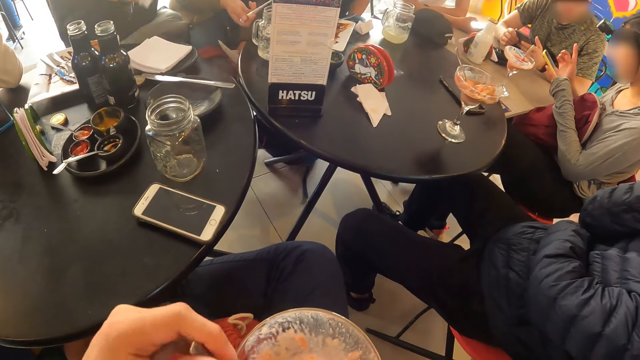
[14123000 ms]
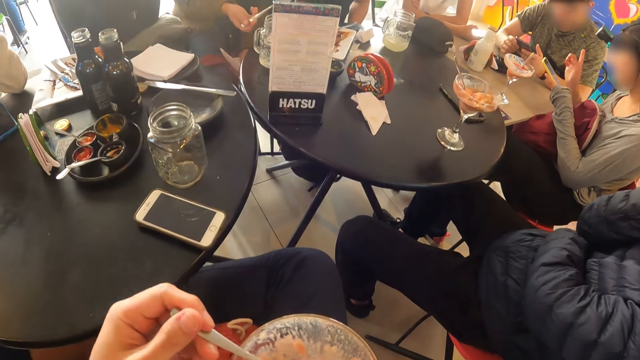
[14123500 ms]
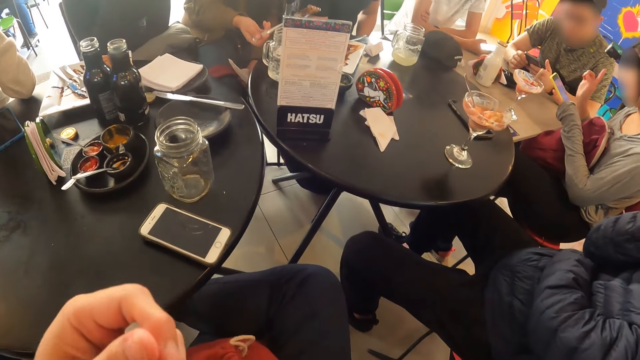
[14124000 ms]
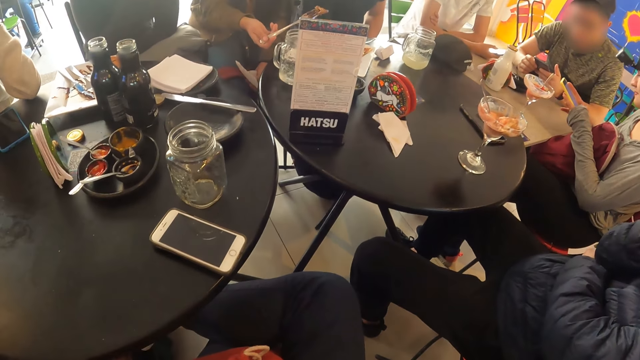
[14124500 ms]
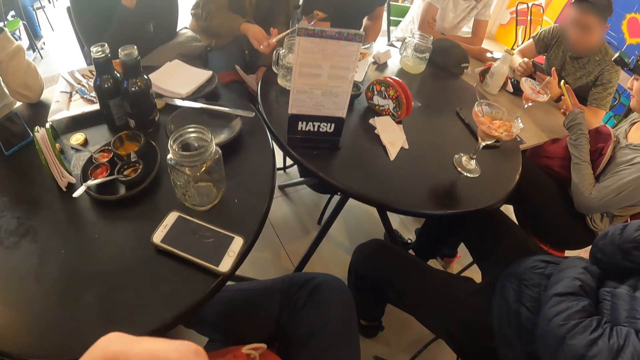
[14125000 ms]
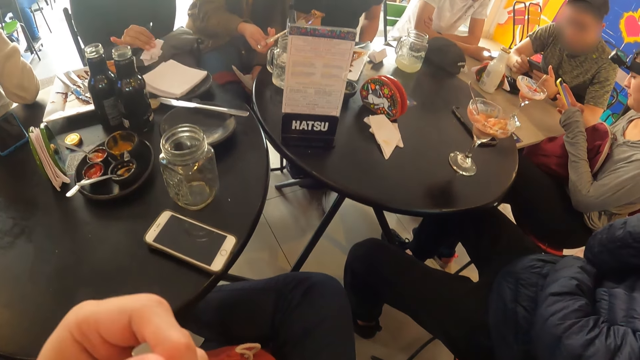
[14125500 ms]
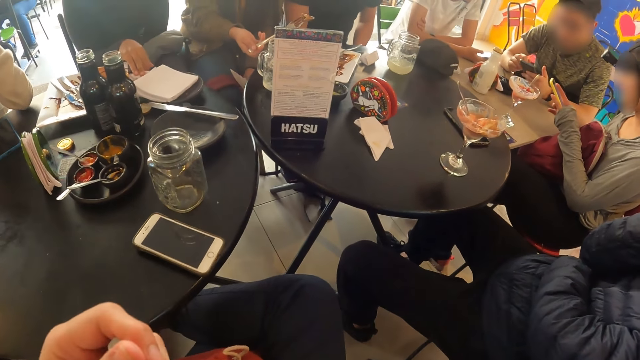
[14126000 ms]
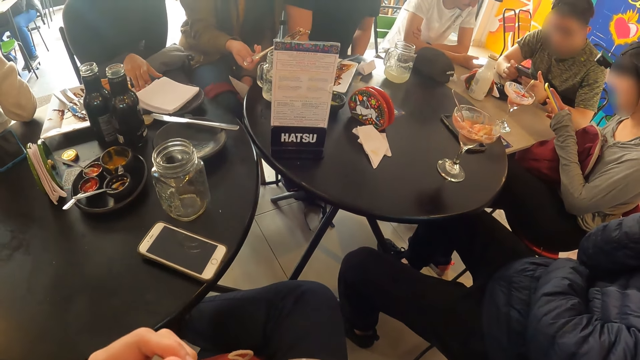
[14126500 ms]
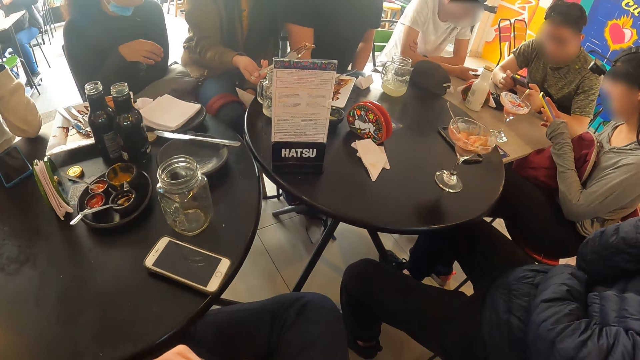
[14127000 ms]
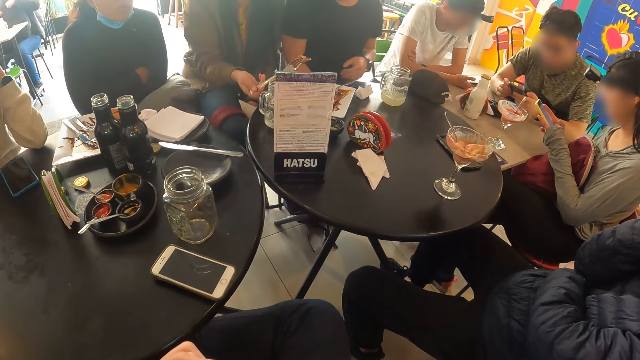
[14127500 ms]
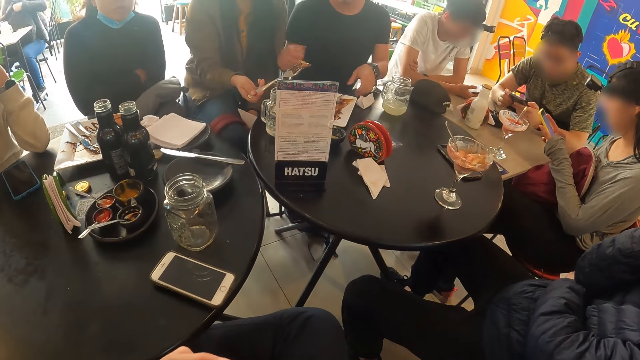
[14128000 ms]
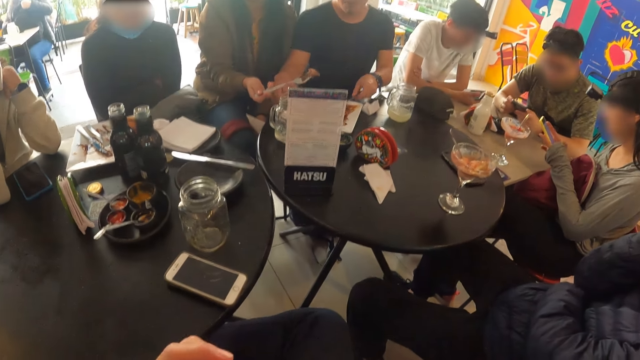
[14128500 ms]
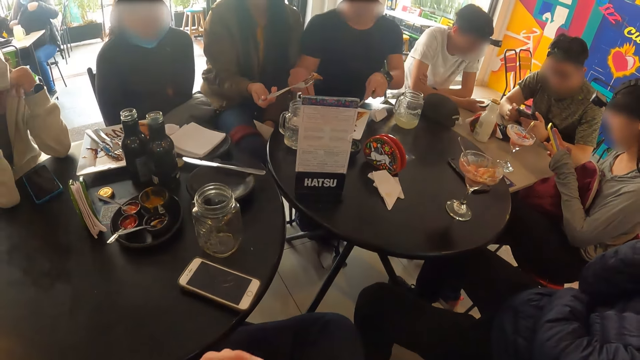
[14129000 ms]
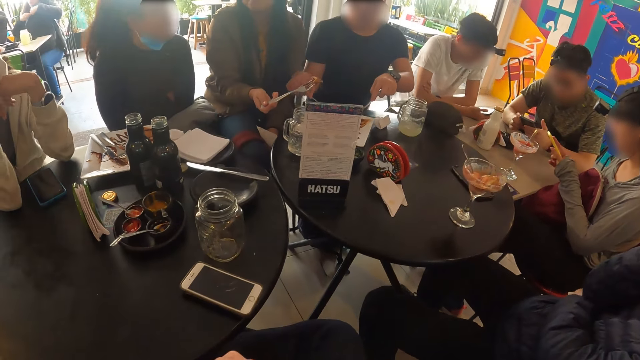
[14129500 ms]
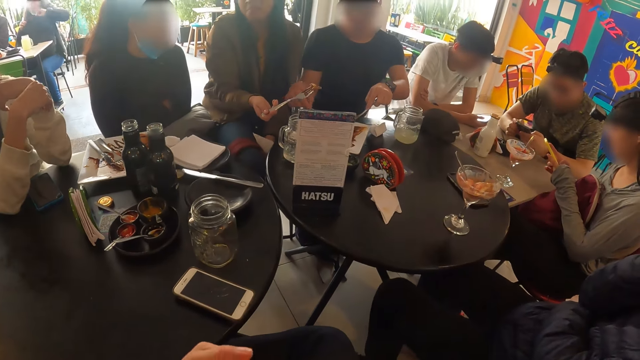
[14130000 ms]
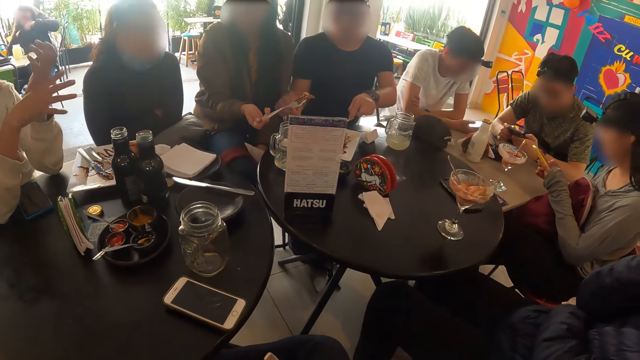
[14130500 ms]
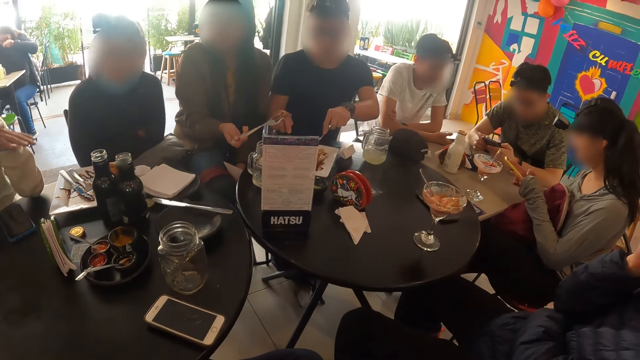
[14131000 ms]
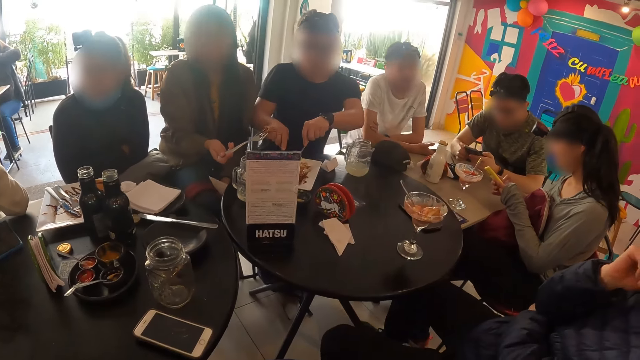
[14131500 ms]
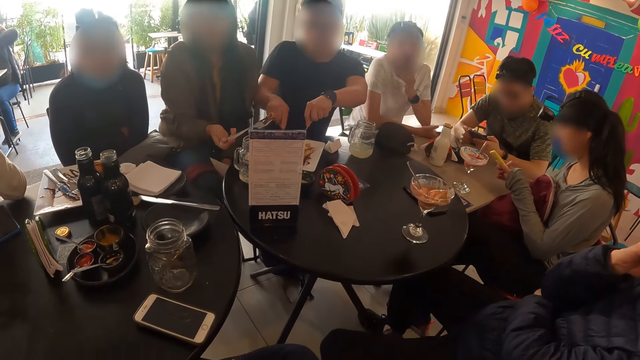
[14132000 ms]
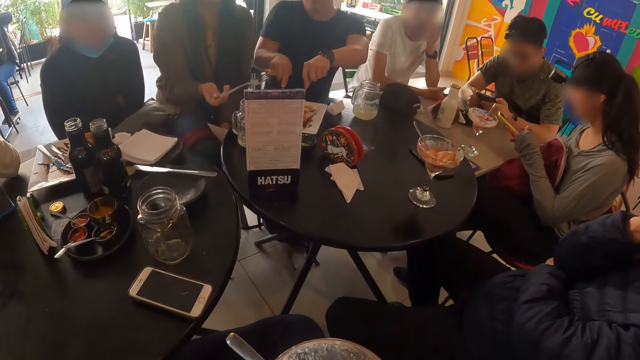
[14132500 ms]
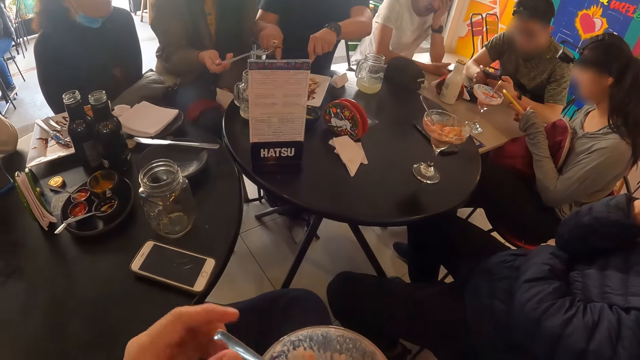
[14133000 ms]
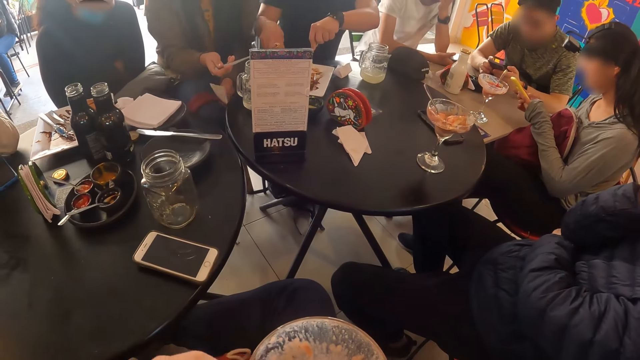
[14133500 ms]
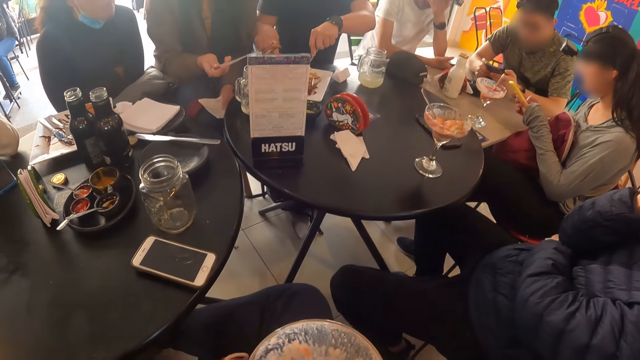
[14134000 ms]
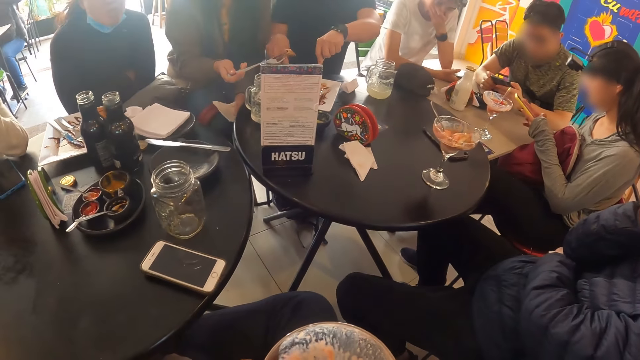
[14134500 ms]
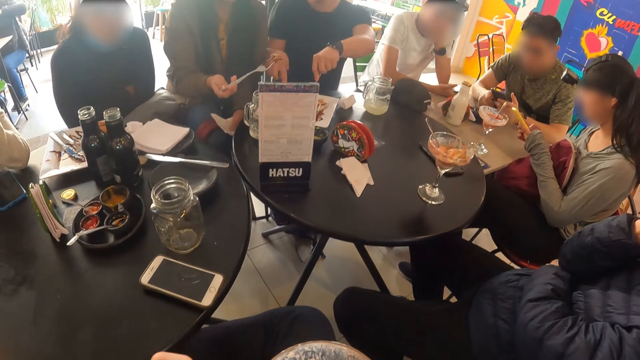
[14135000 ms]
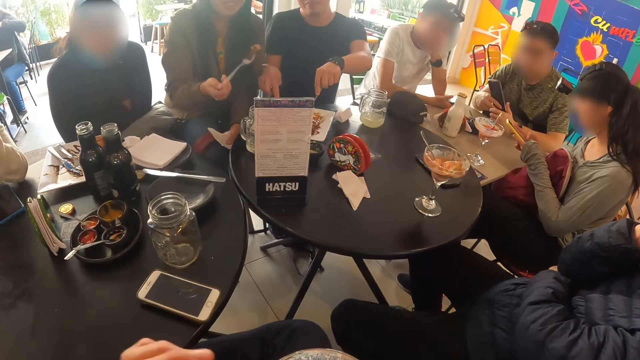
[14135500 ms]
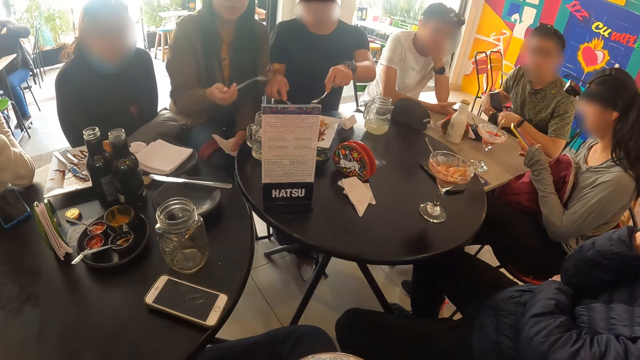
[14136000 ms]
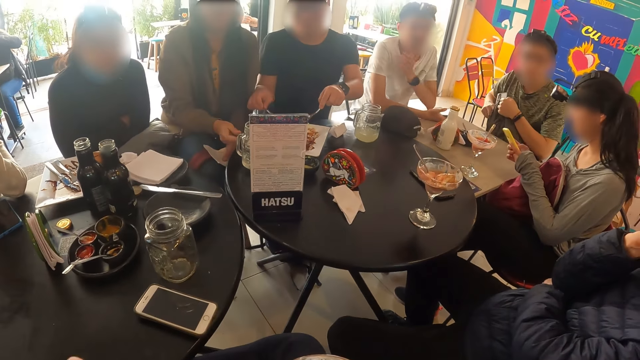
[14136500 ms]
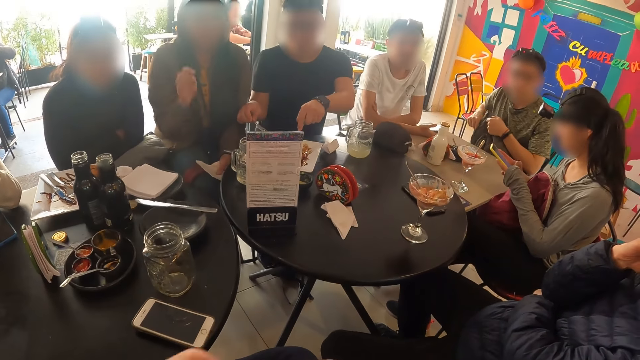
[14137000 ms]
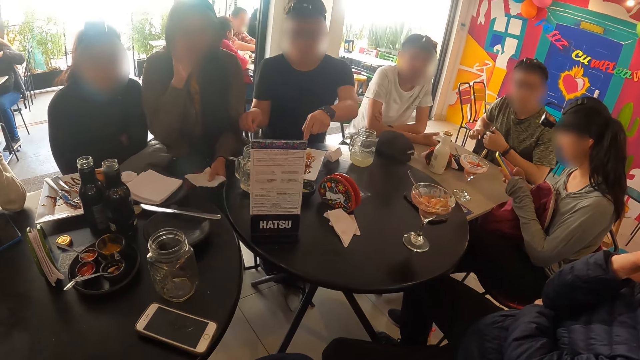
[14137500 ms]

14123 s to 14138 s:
The camera wearer scoops the ice cream. They eat the ice cream. They move their hand. They look around. They hold the spoon. They move their hand up.

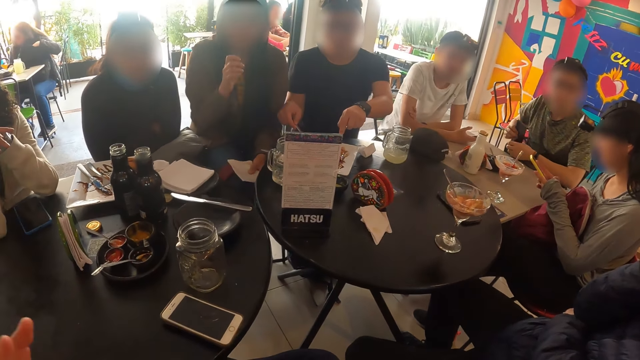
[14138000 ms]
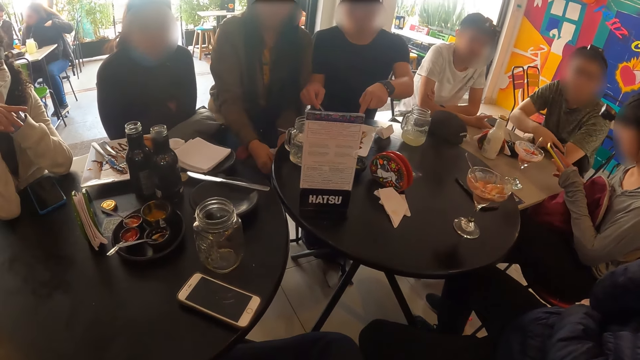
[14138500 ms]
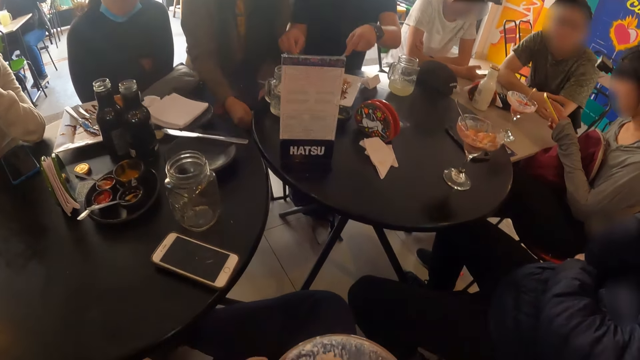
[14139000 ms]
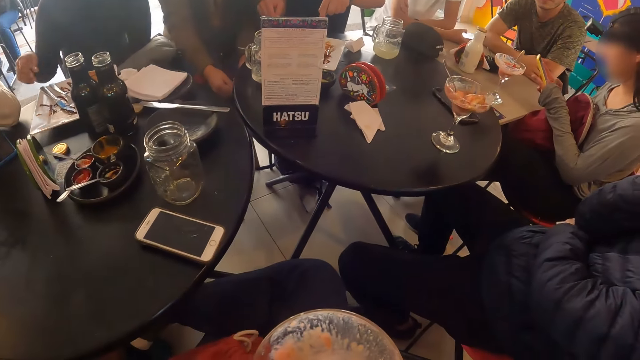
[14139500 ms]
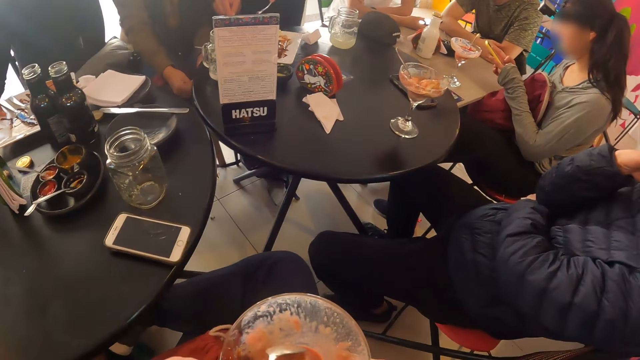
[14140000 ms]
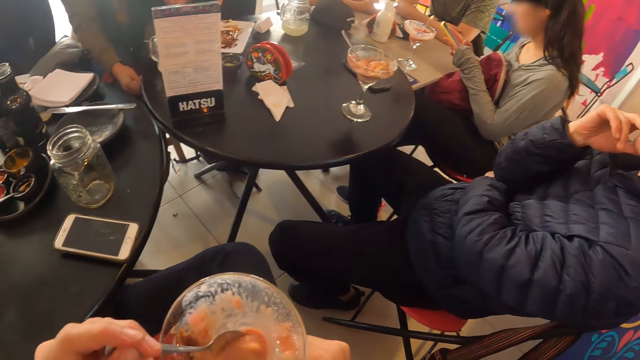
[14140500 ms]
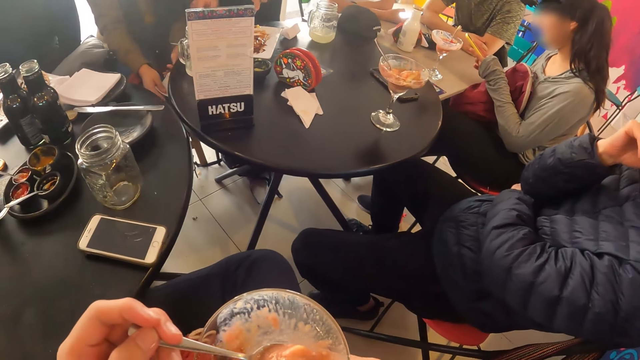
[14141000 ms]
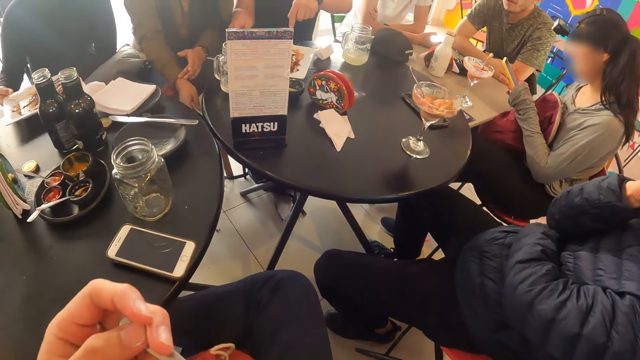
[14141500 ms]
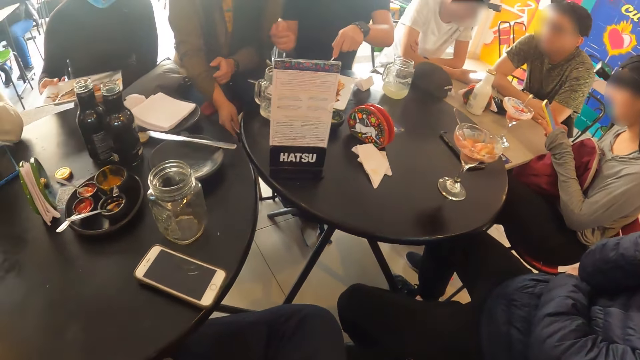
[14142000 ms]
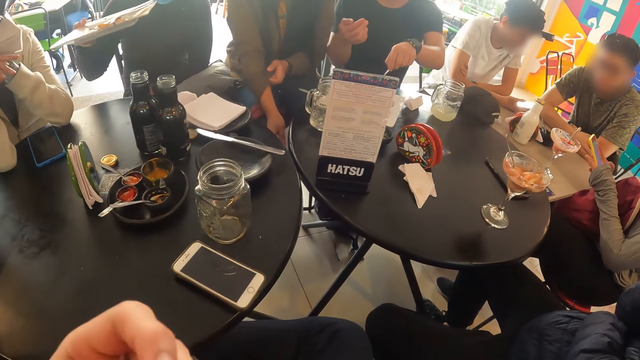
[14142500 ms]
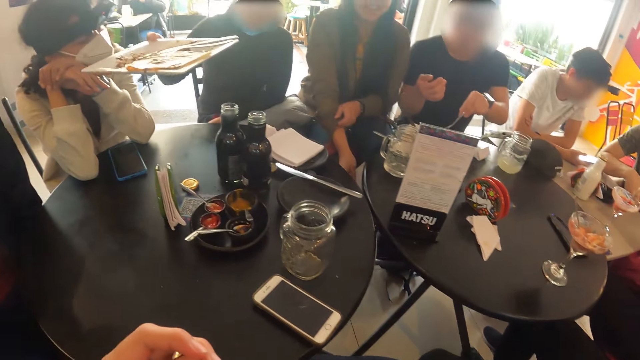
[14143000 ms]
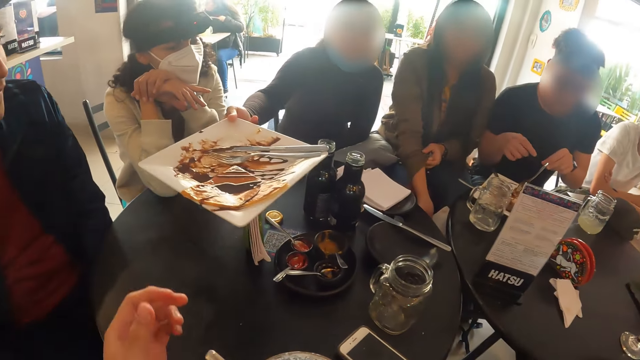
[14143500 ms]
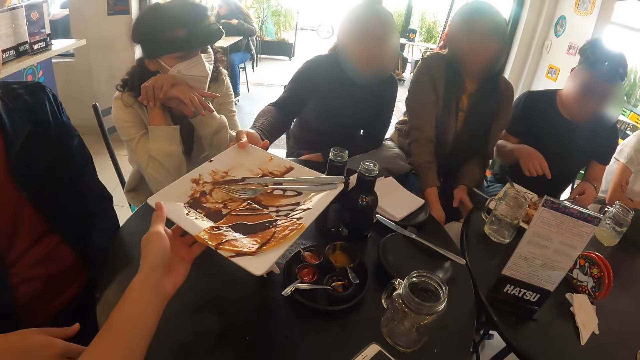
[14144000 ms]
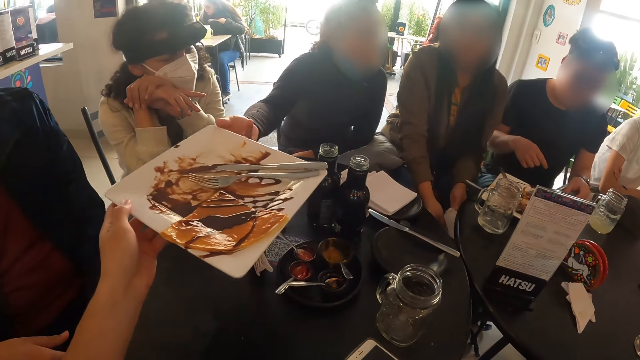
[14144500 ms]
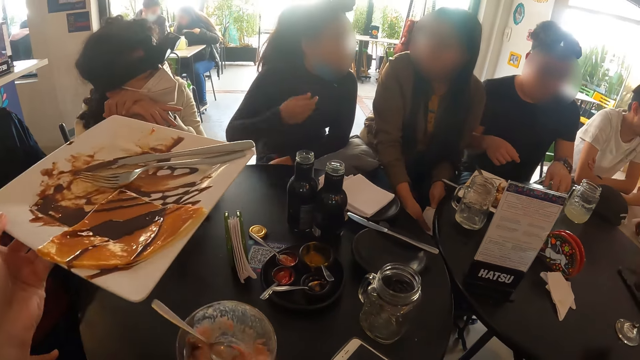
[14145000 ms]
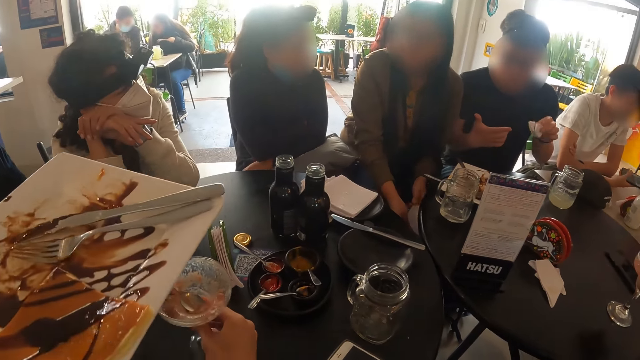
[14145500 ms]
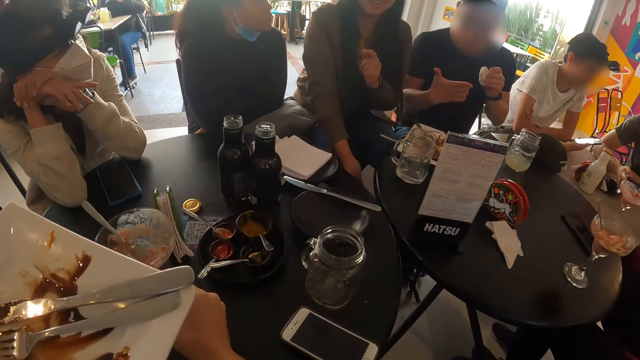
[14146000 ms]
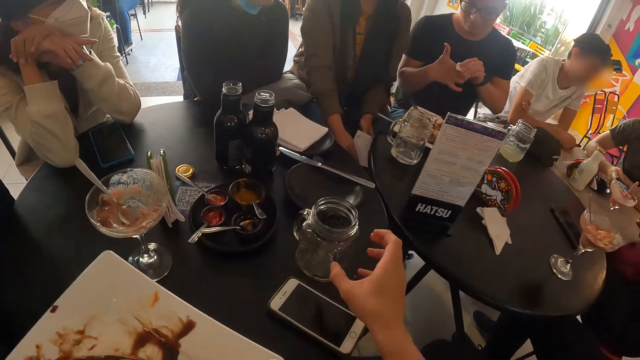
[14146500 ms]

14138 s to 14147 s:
A woman picks a plate of food from the table with her right hand. The camera wearer holds the spoon, scoops up the ice cream and eats the ice cream. The woman passes the plate of pancakes to the camera wearer with her right hand. The camera wearer moves their hand down. They place the cup on the table. They move their hand up. They hold the plate. They lift the plate up. A man picks a tissue from the table with his left hand. The woman converses with another woman in the restaurant. The camera wearer moves the cup. The man cleans his right hand with the tissue in his left hand. The camera wearer moves their hand up.
